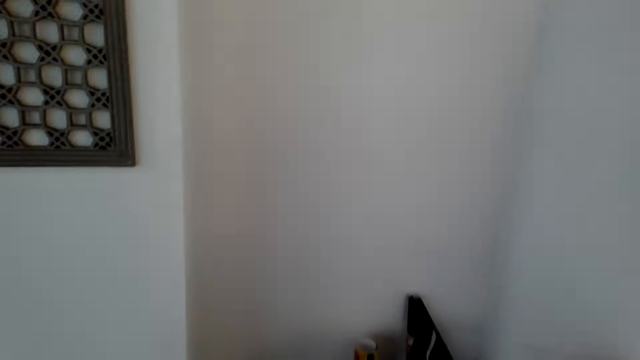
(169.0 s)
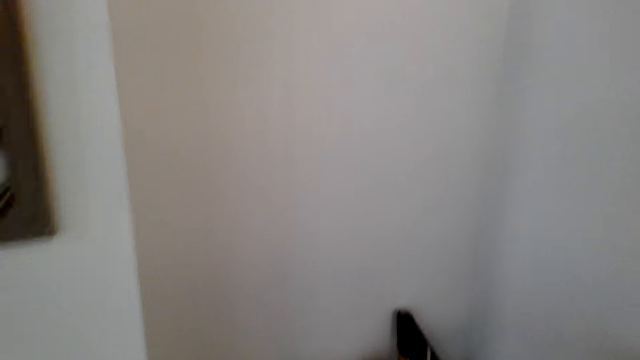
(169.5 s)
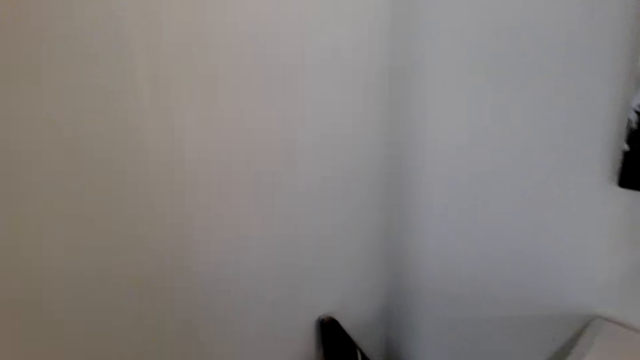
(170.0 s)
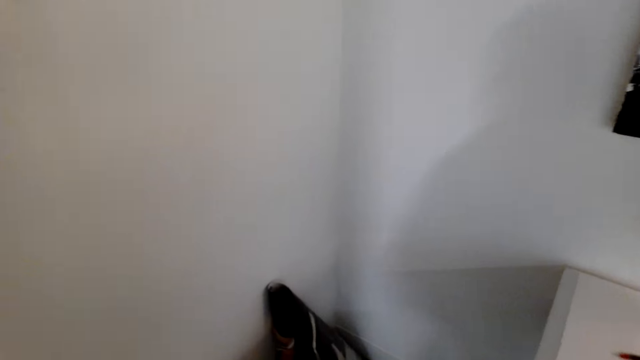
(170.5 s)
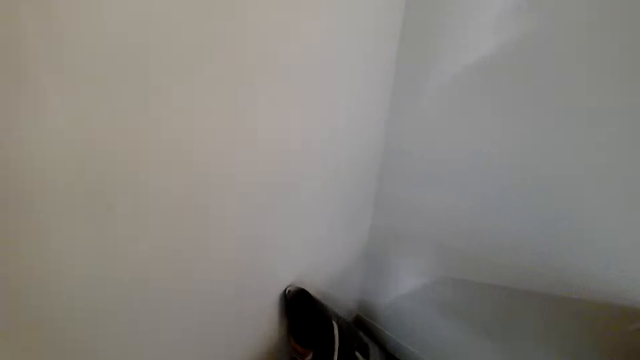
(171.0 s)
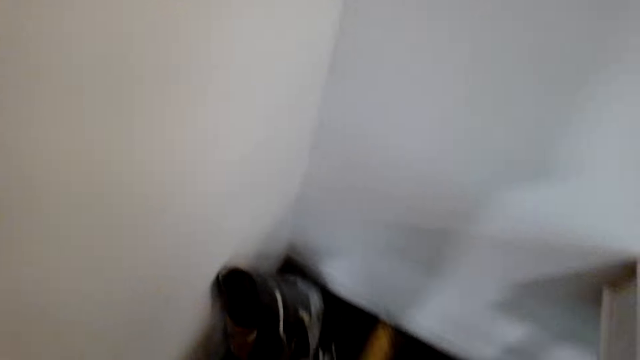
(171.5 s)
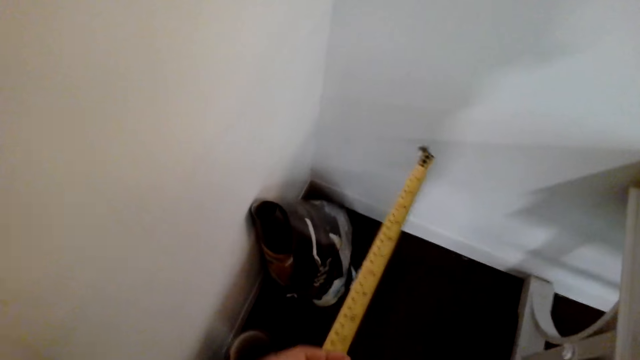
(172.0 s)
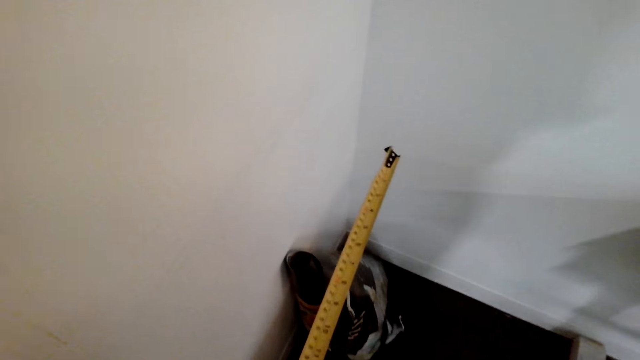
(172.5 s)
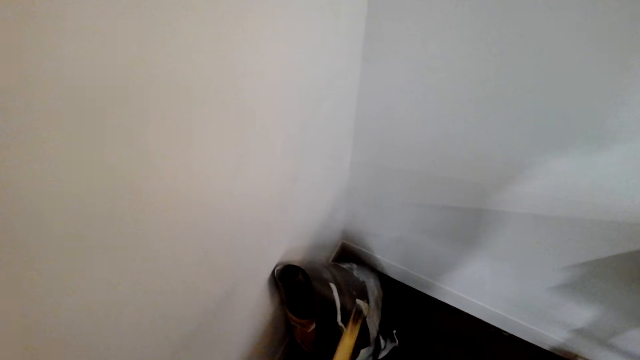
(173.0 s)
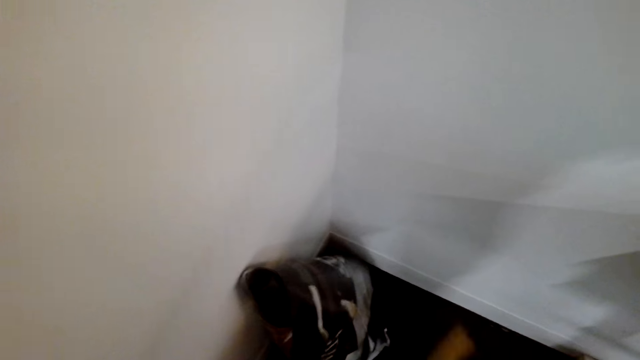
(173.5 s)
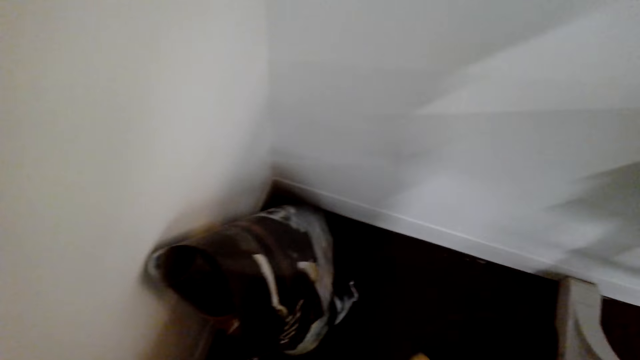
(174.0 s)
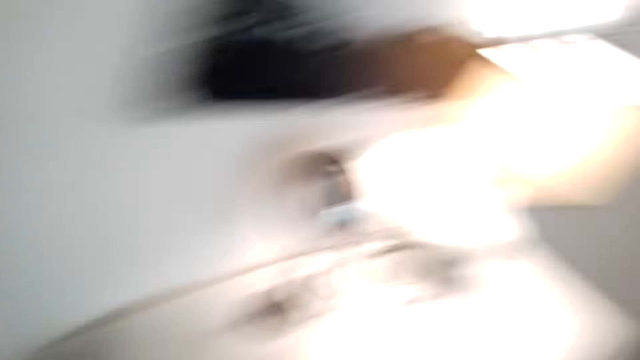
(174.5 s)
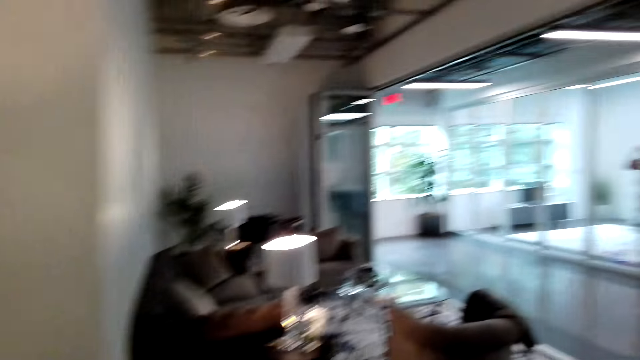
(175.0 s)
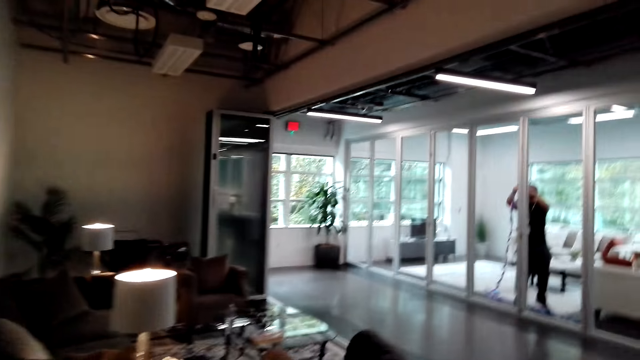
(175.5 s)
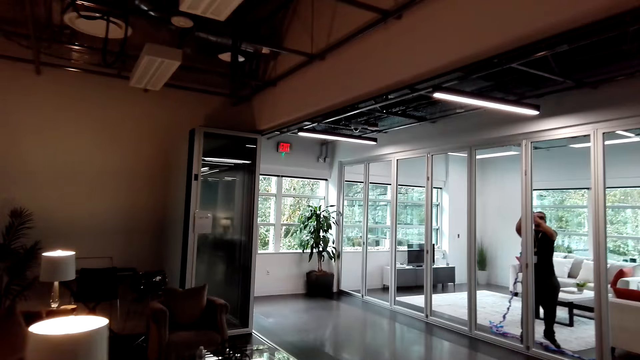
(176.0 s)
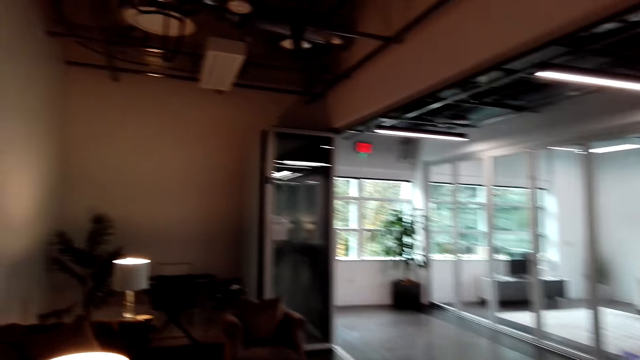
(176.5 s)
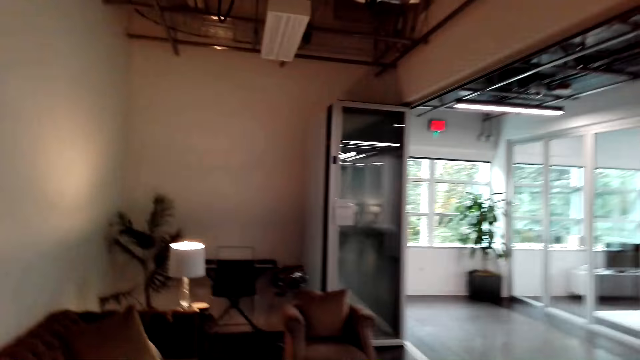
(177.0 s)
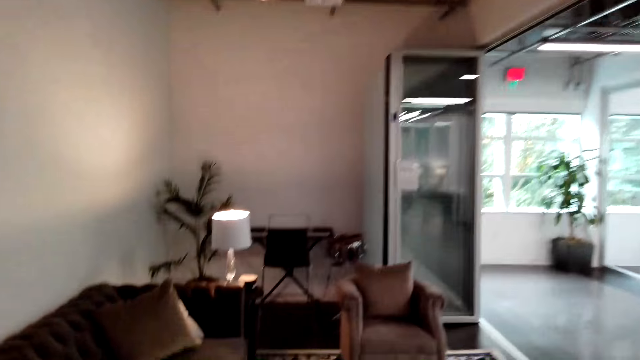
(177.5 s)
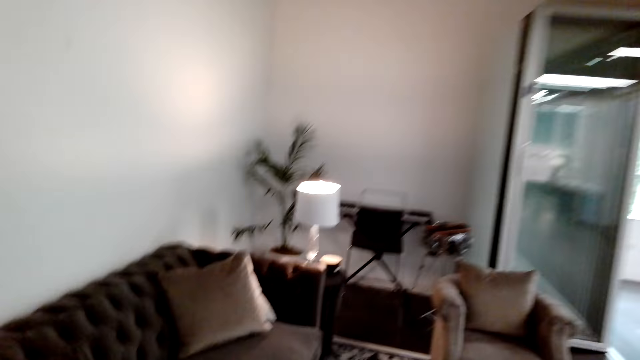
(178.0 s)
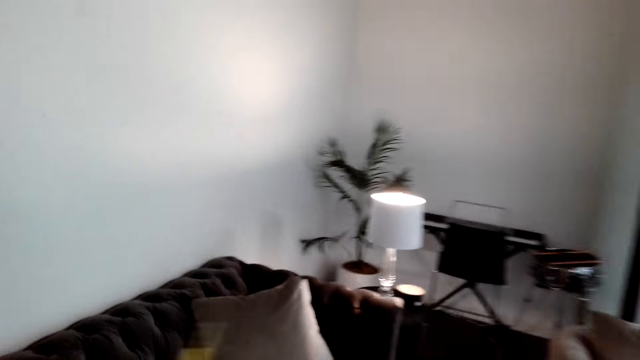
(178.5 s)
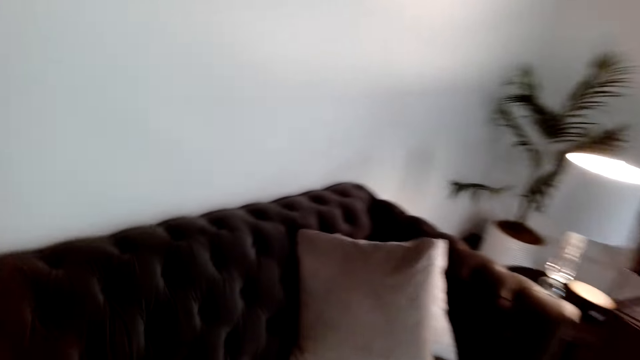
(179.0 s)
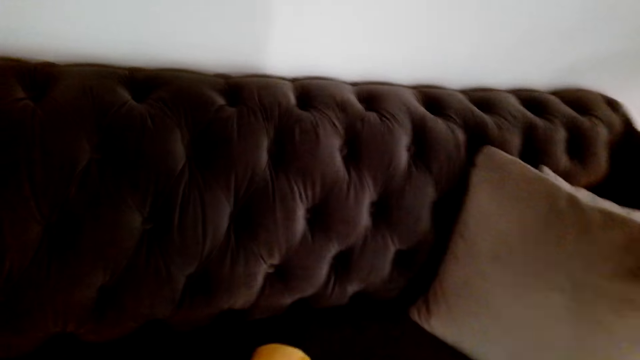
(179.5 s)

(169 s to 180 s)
The camera wearer walks around the house.

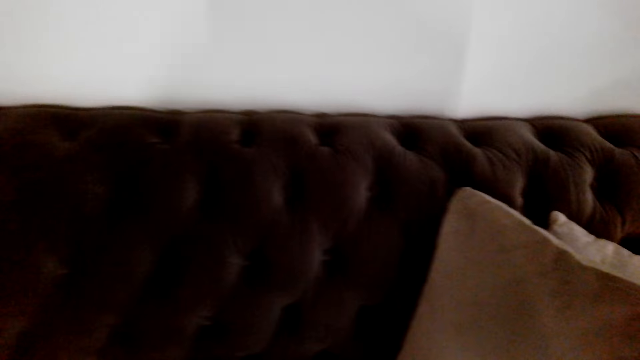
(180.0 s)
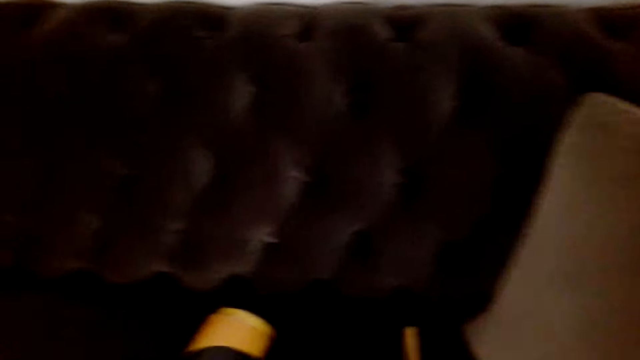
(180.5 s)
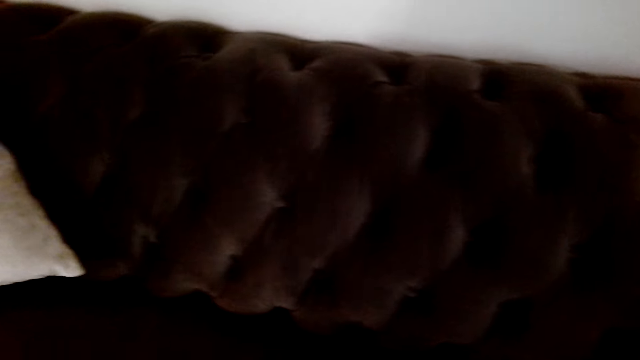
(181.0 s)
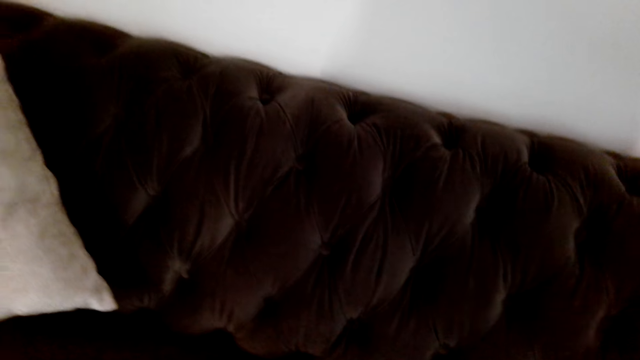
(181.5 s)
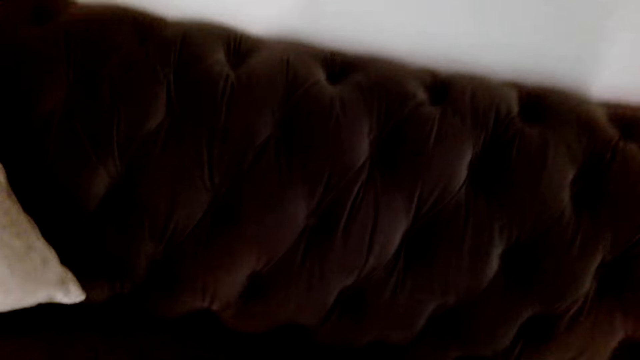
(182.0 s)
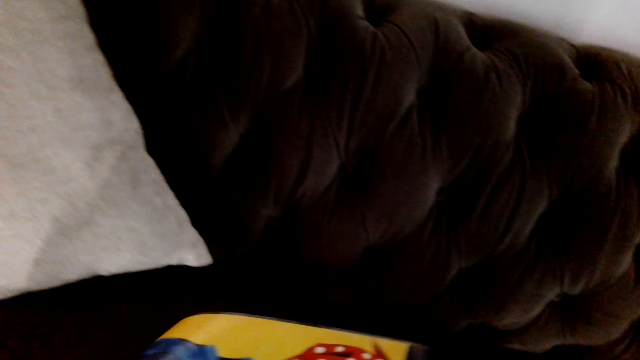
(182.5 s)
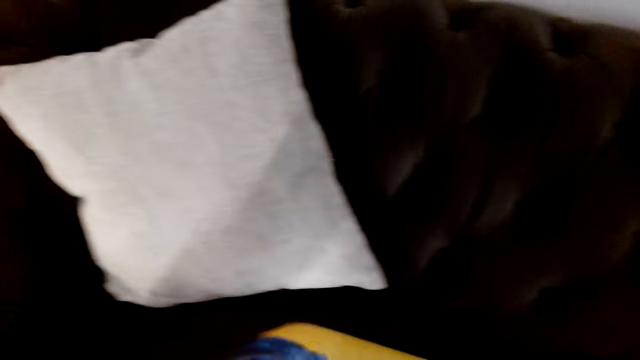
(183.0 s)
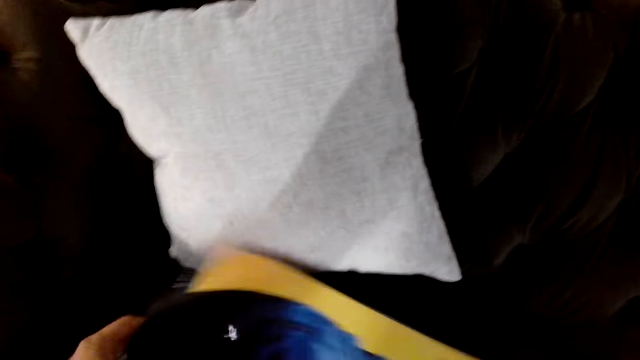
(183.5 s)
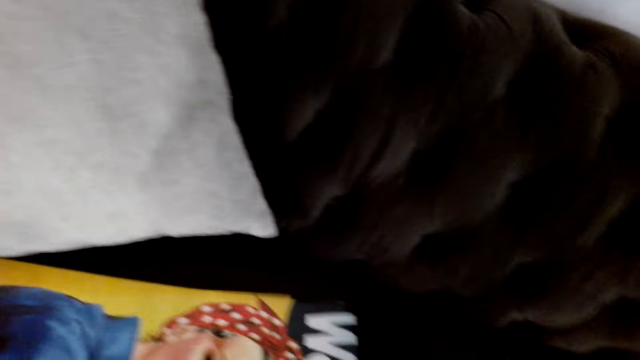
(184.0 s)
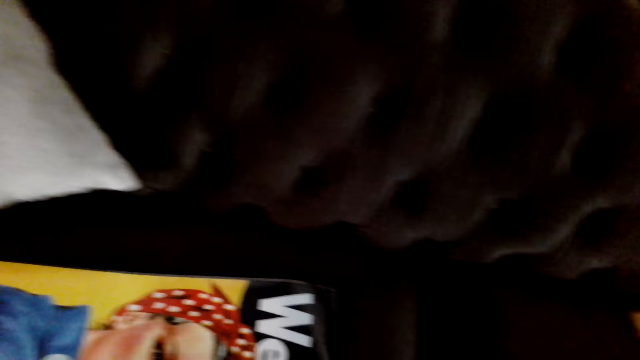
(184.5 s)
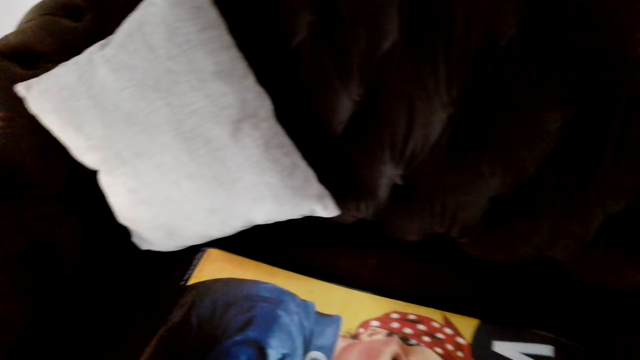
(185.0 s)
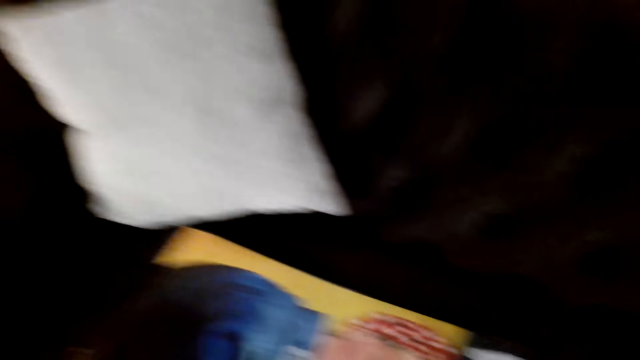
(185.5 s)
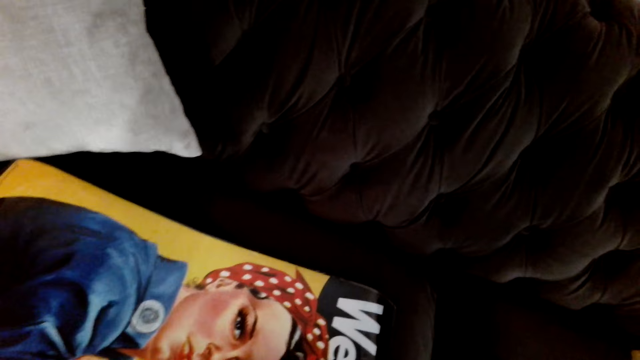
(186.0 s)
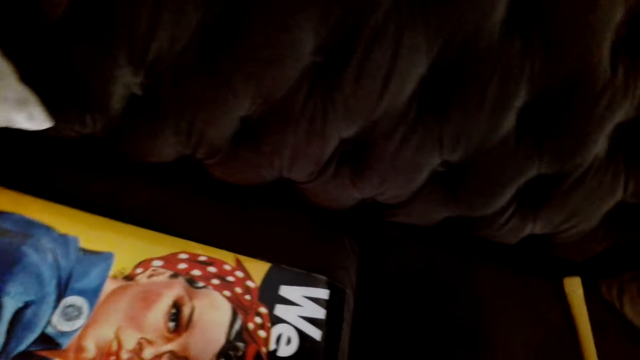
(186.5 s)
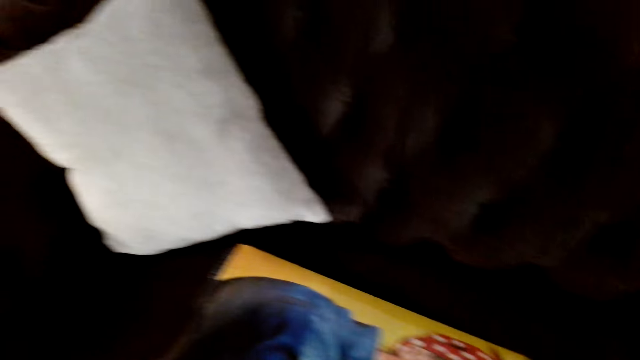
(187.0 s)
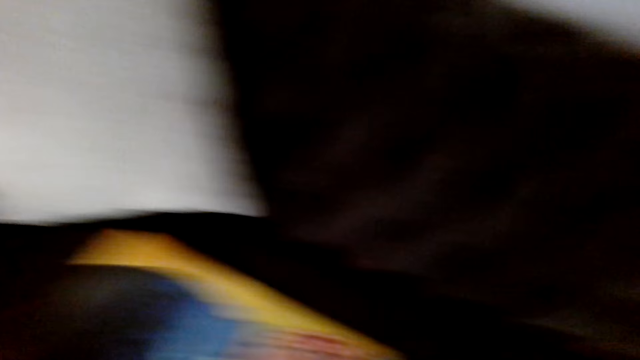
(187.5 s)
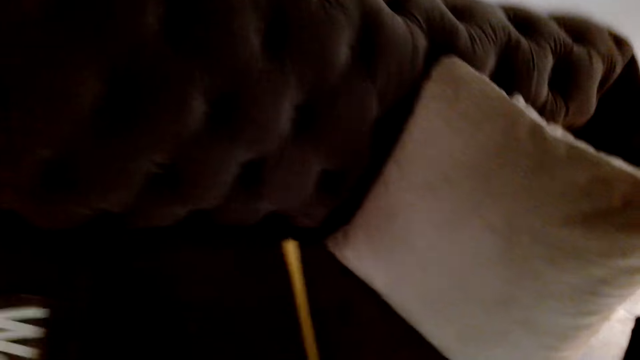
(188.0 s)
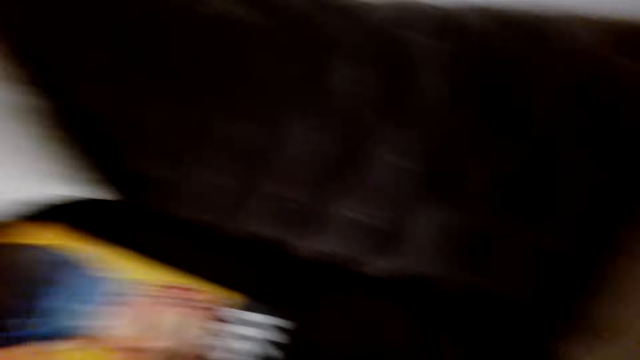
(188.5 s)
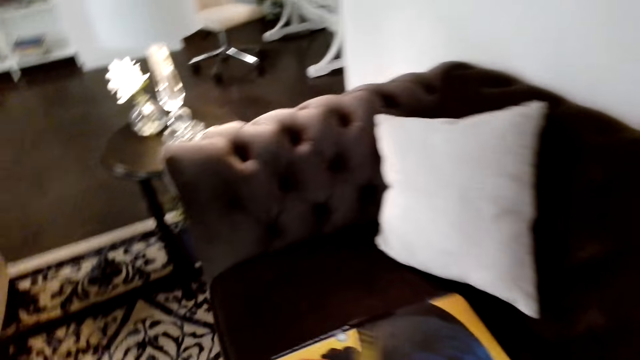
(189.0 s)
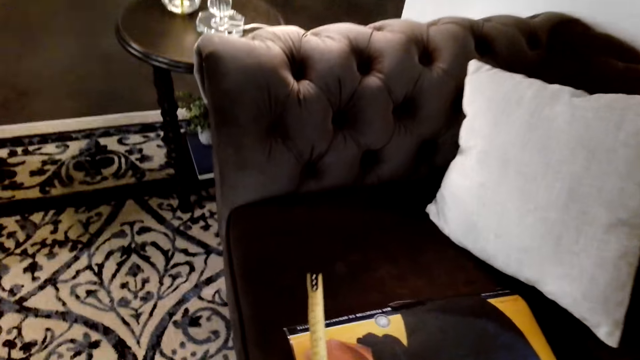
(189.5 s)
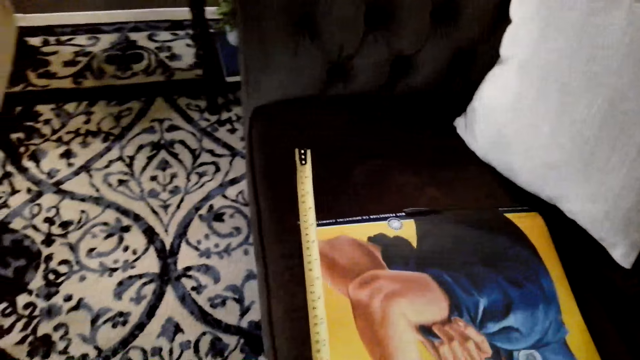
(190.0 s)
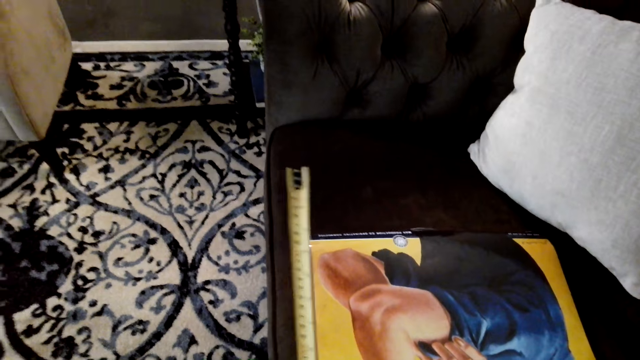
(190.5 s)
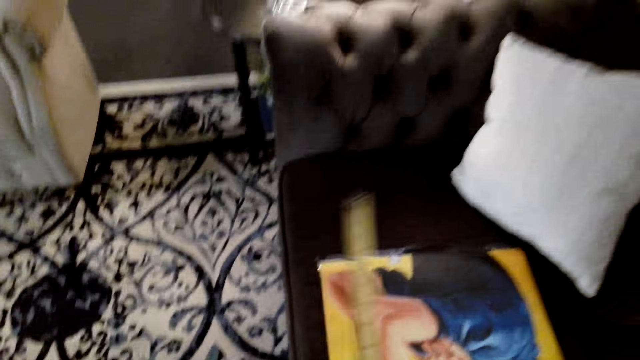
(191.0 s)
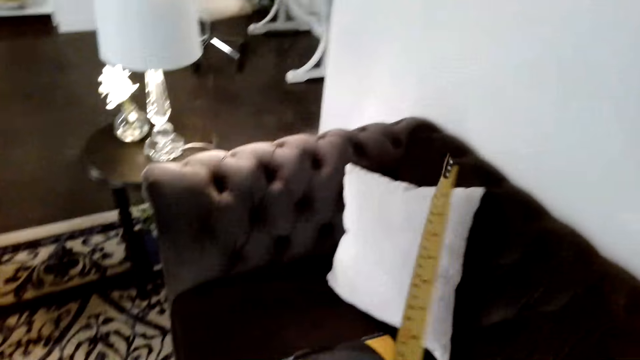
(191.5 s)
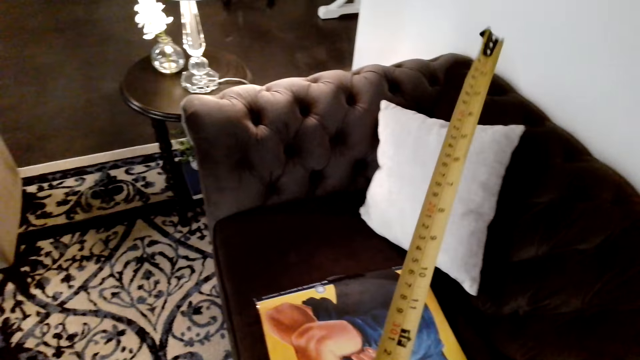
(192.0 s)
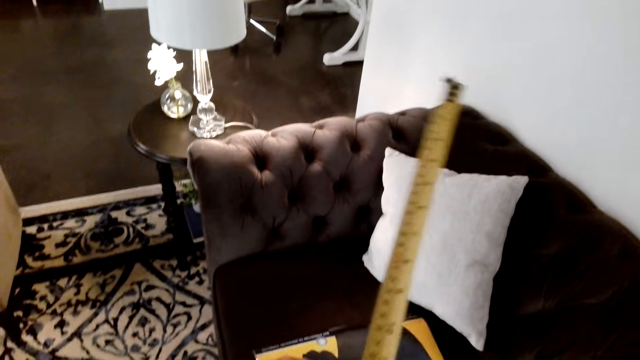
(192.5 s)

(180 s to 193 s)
The camera wearer fixes something on the table. They unfold the picture. They fix the art on the chair. They measure the picture on the chair with a tape measure.
